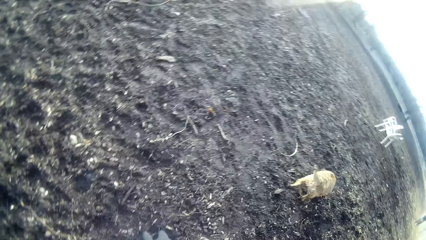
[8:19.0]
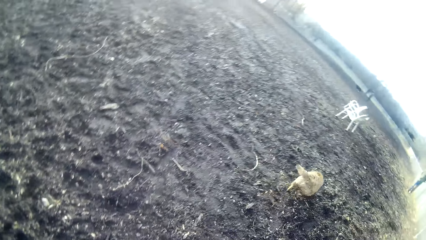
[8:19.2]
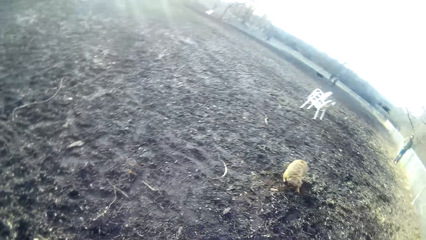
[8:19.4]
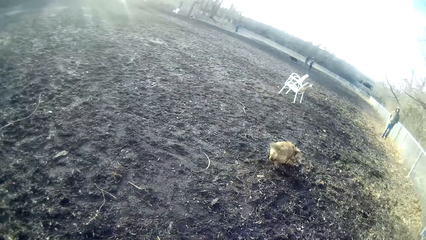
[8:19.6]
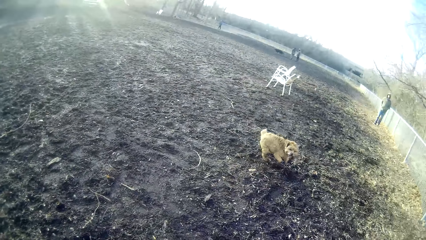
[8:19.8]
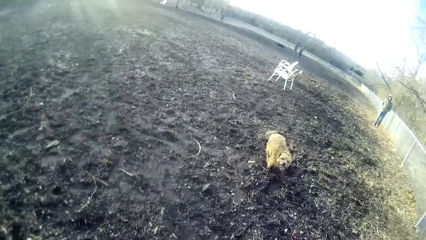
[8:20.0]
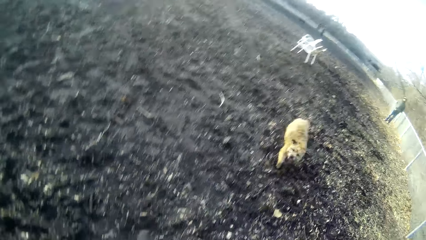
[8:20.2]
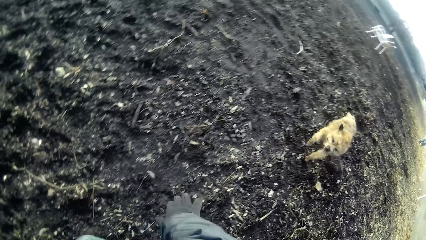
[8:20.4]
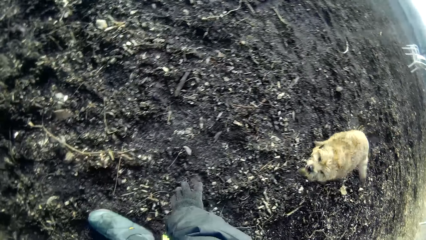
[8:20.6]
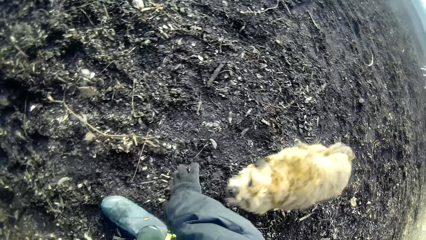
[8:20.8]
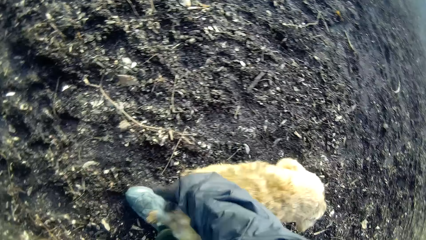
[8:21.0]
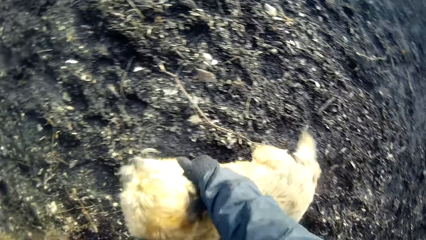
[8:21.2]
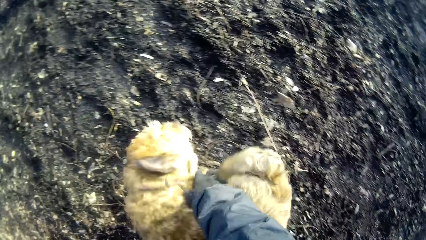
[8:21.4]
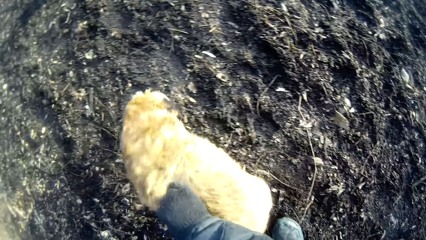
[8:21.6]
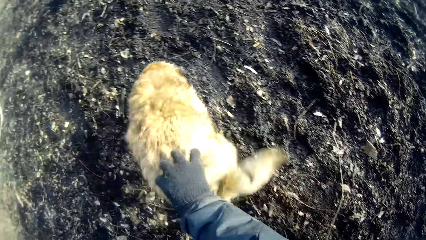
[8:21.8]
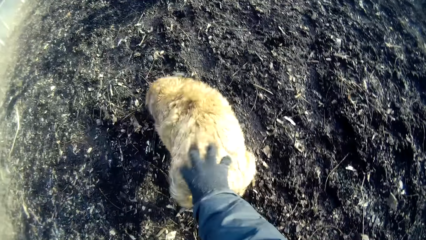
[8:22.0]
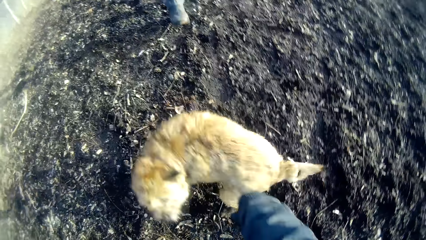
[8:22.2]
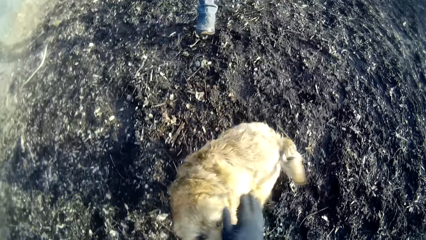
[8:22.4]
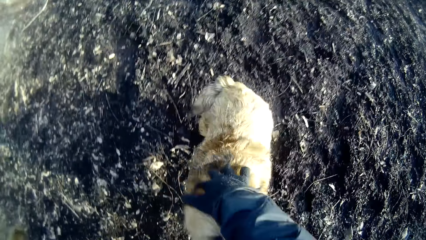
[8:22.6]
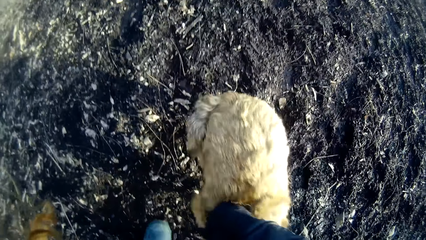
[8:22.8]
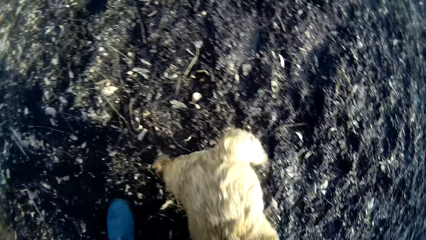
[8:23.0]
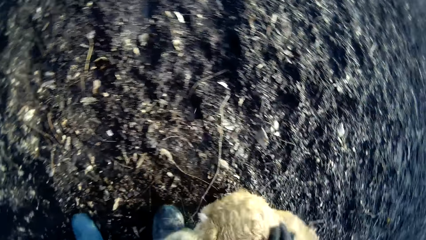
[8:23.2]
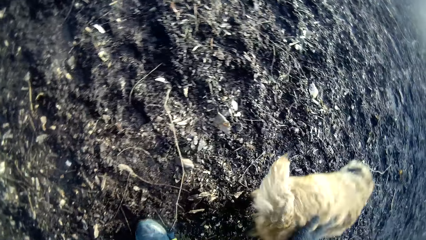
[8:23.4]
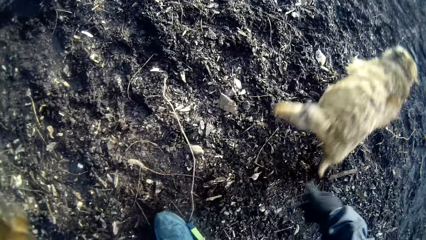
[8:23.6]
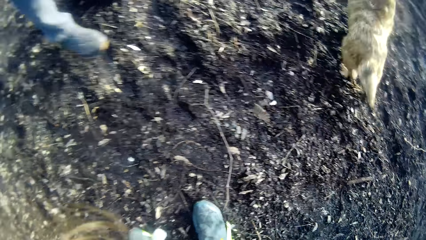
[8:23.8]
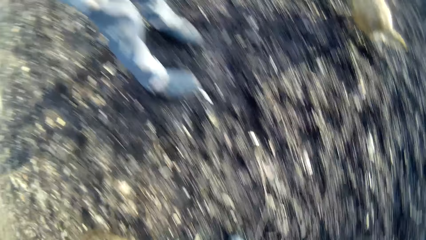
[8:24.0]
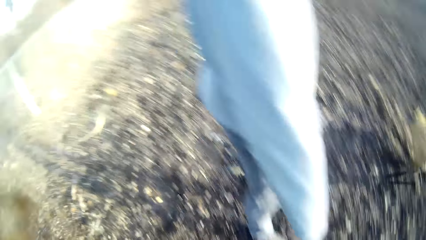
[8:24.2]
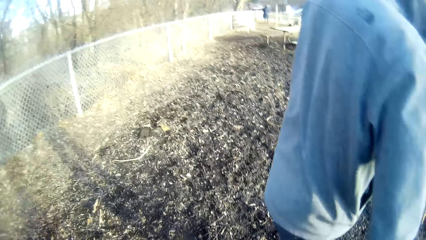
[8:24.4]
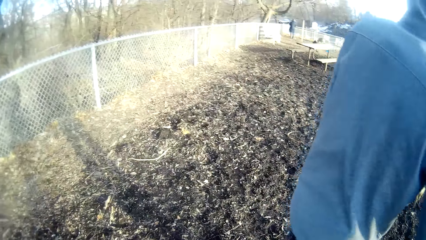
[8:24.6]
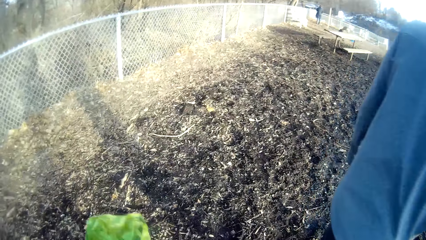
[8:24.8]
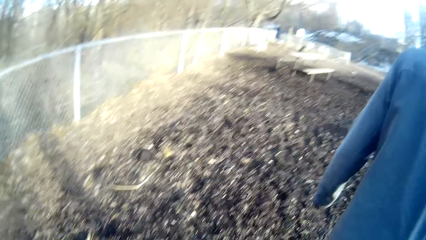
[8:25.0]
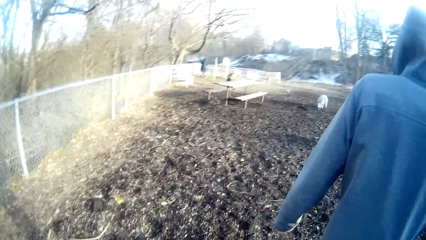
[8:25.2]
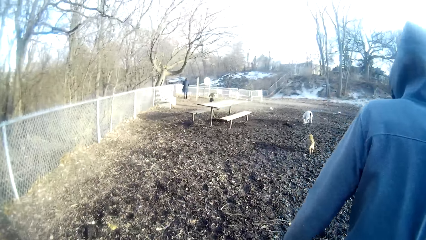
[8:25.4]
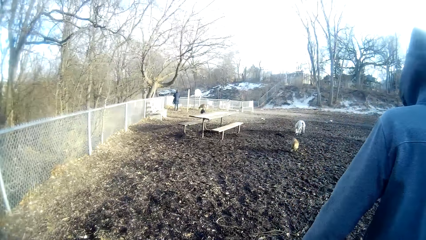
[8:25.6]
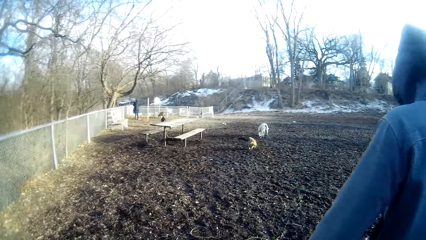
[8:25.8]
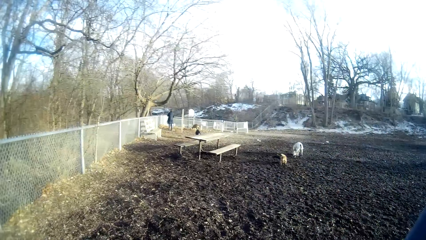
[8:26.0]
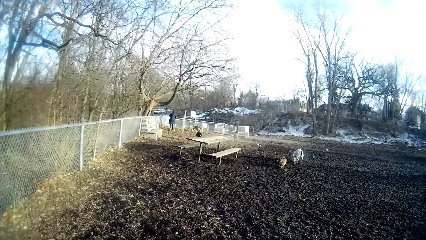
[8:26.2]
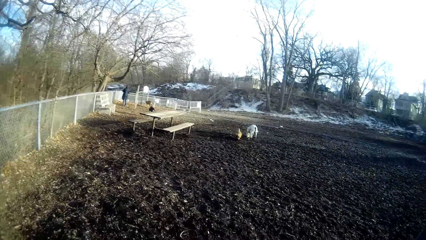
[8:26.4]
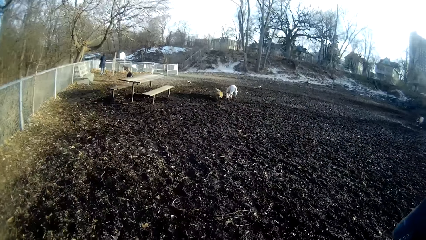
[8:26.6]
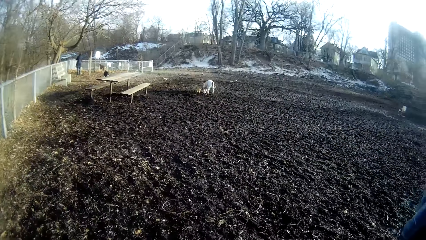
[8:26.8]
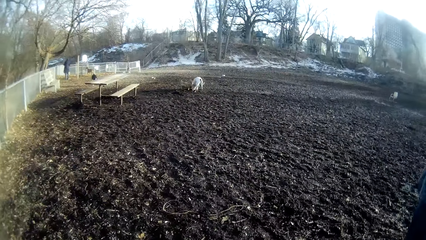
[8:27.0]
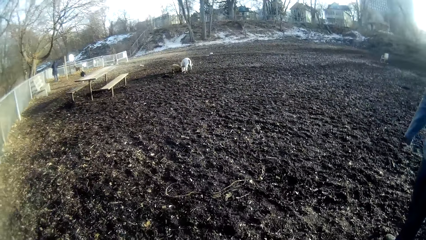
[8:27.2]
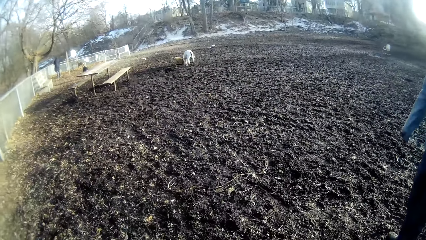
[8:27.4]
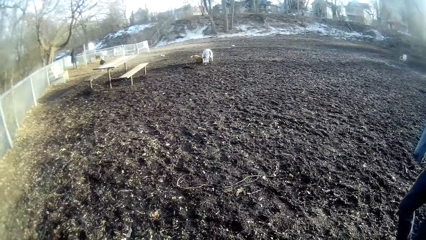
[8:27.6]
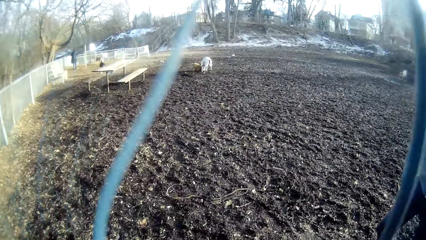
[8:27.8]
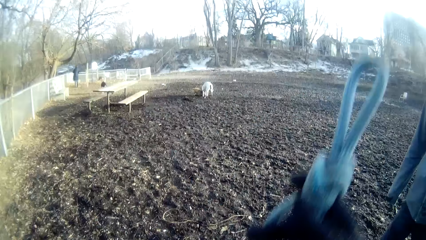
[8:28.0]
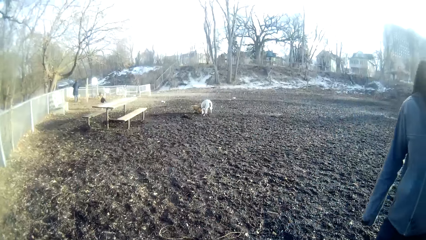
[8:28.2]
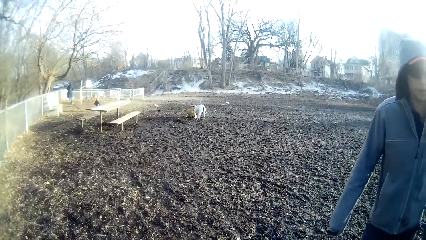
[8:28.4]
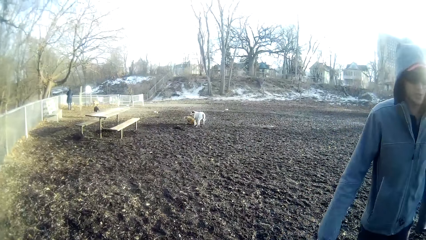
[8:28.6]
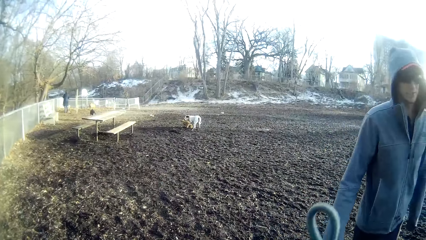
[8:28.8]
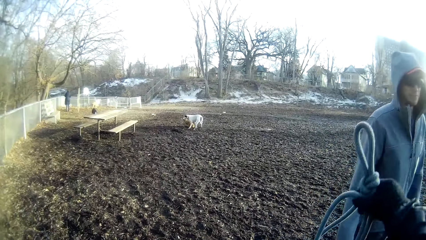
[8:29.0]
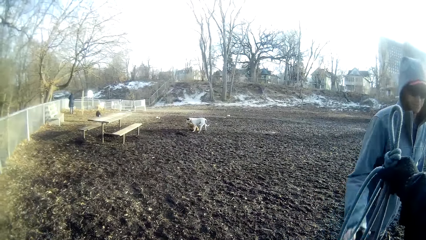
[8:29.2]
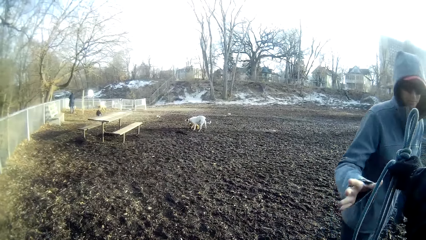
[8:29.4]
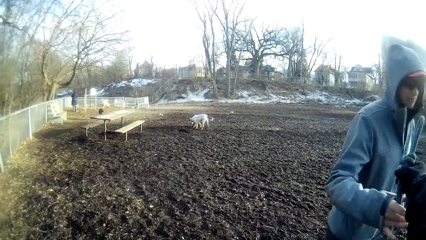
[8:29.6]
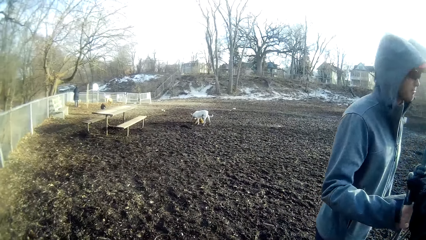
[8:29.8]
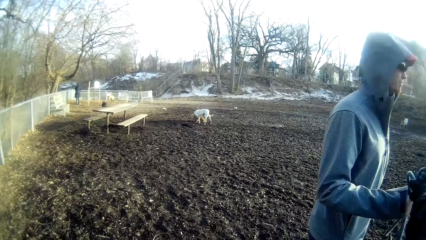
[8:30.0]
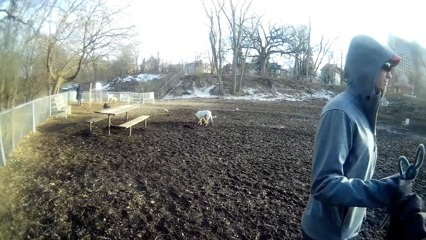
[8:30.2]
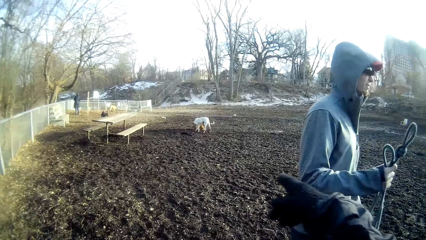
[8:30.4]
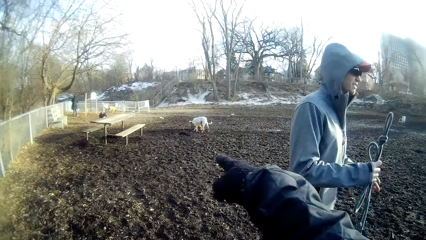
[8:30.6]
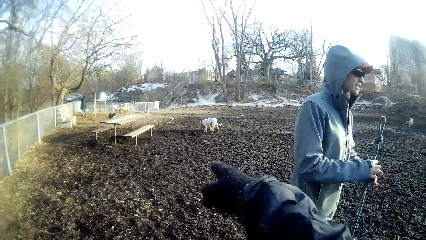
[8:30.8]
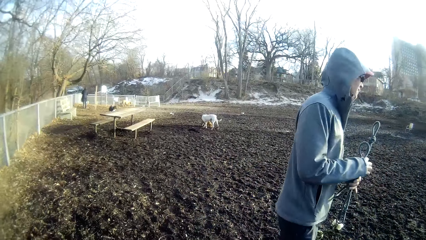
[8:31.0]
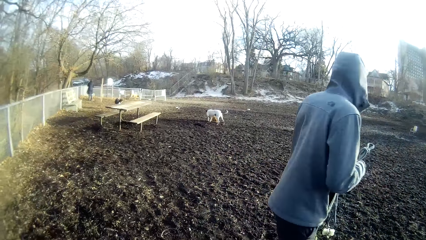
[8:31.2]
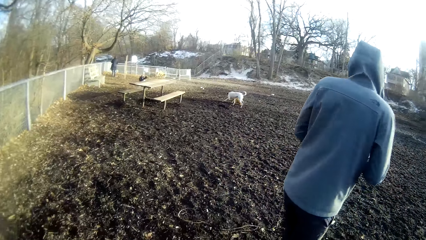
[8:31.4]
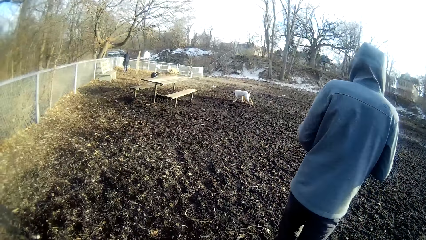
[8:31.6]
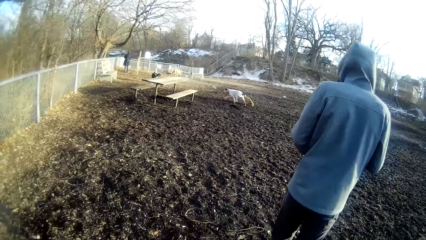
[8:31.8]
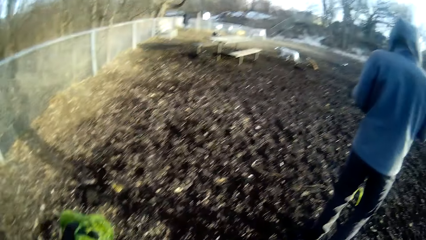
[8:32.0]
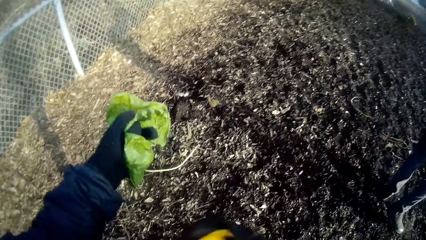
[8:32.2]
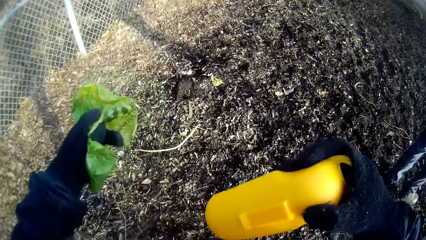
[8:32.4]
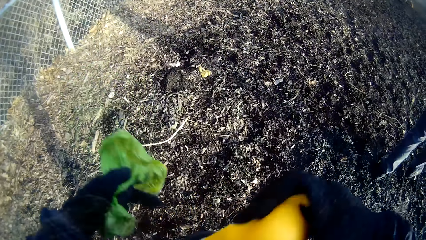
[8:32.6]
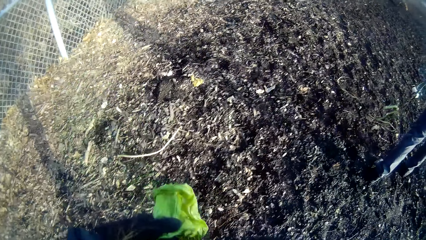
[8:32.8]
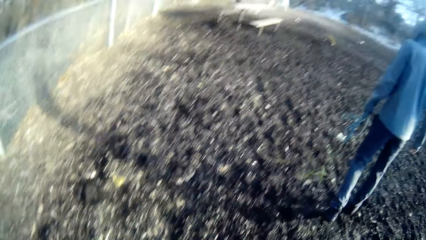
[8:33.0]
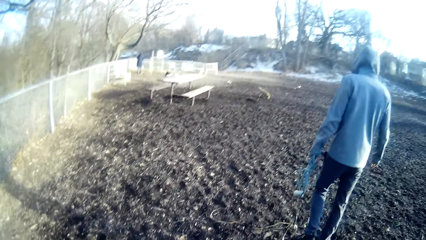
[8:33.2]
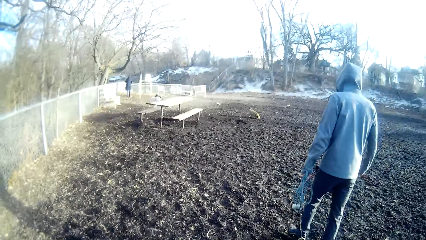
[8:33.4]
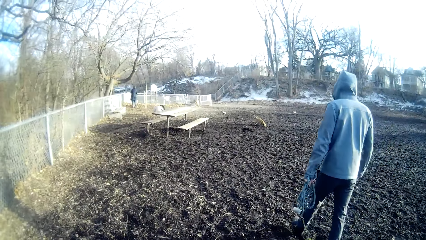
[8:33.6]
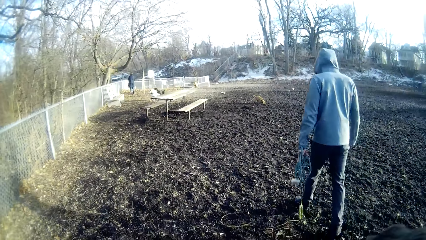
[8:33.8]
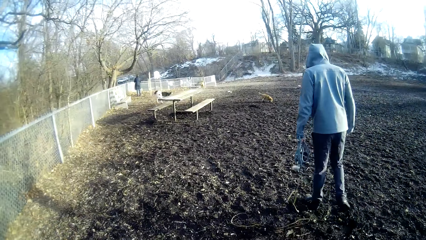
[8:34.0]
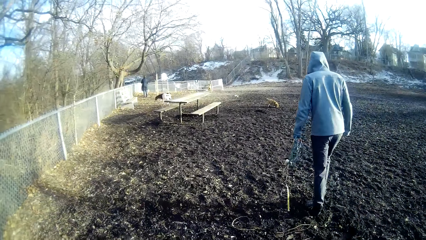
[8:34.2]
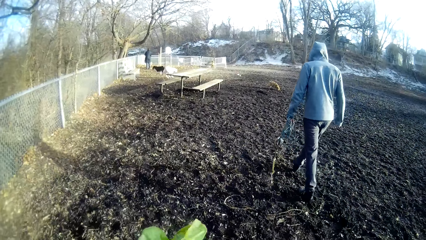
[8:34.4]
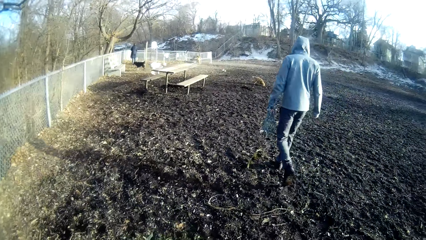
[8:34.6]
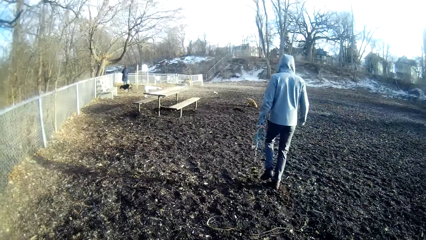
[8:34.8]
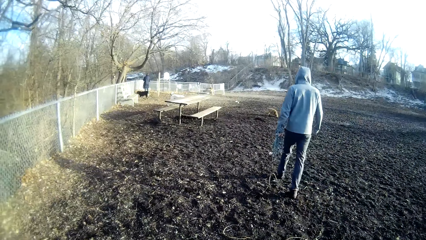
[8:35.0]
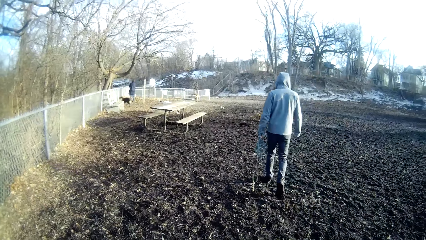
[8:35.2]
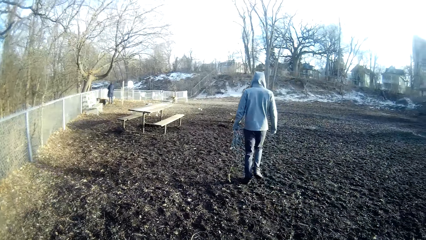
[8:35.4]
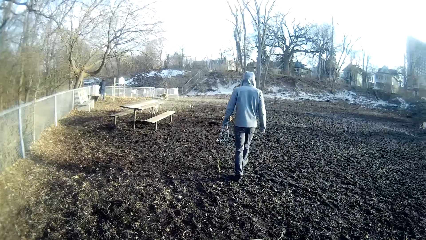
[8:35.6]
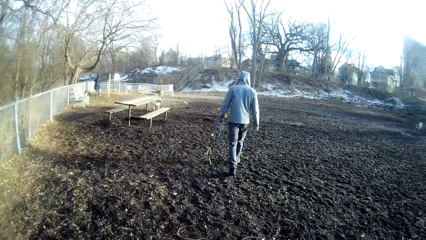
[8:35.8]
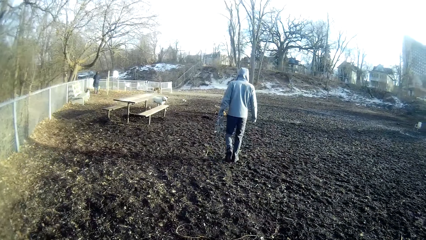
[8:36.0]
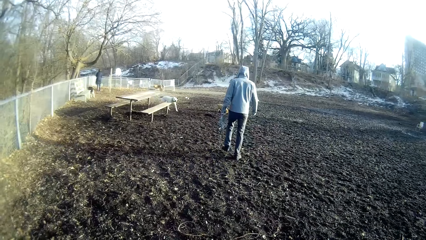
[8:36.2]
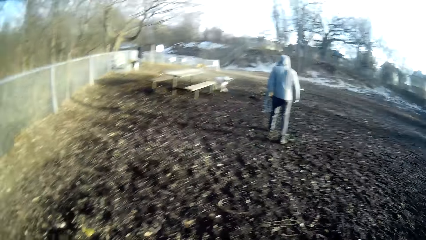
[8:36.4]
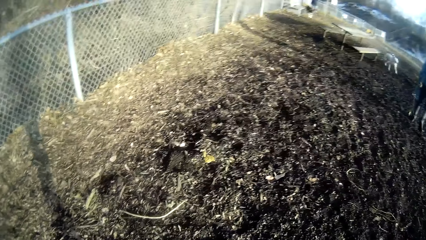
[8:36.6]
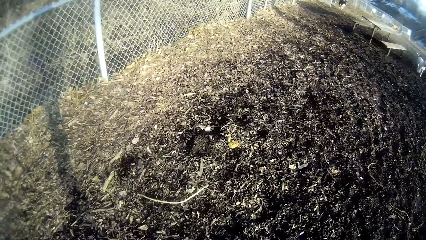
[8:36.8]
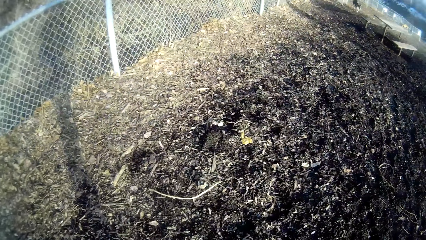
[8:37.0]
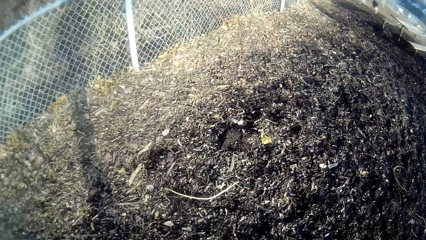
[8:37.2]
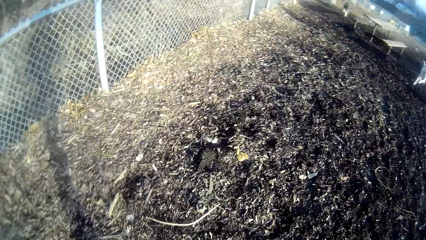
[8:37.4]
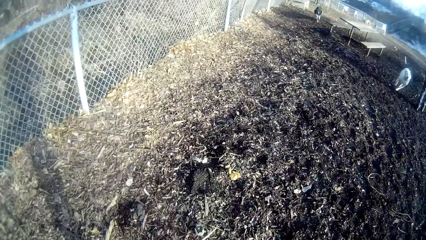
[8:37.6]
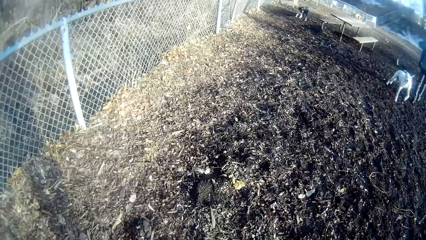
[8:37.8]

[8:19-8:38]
The camera wearer looks at the dog. He caresses the dog with his right hand. He plays with the dog. He looks at the dog. He passes the dog leash to the man. He points towards the field with his right hand. He holds a yellow bag with his right hand. He looks at the man.
